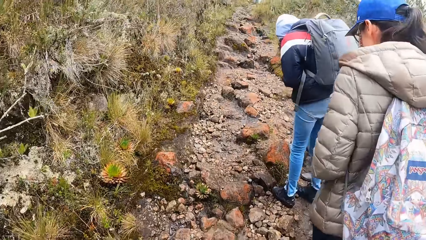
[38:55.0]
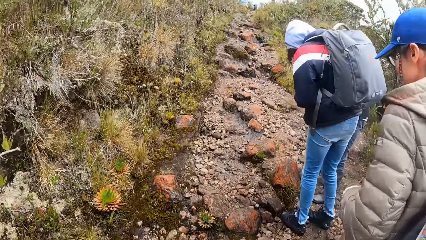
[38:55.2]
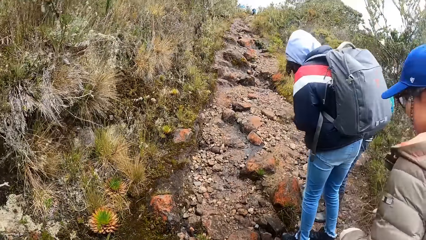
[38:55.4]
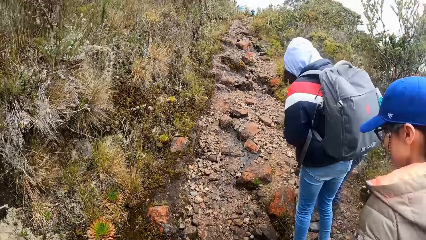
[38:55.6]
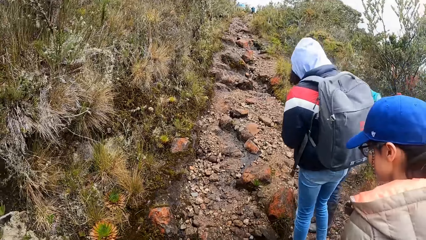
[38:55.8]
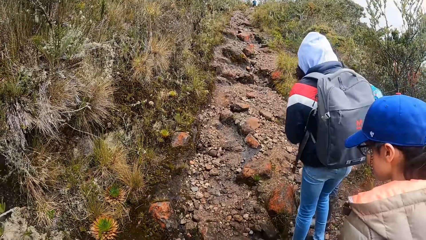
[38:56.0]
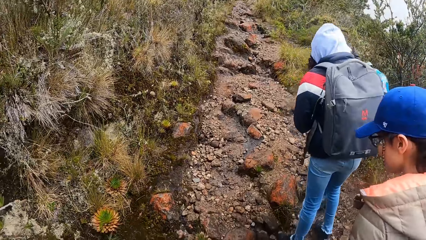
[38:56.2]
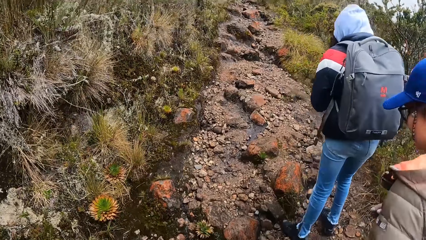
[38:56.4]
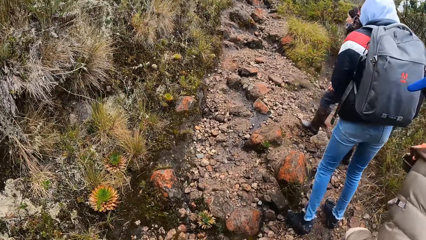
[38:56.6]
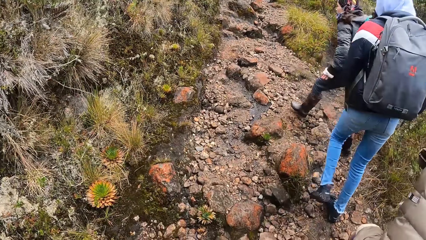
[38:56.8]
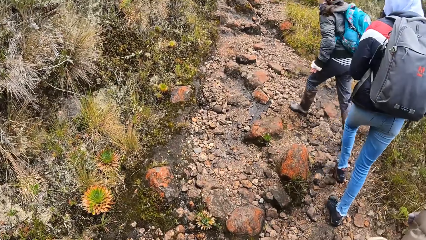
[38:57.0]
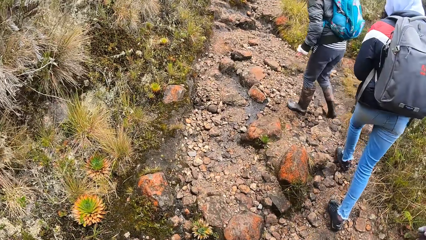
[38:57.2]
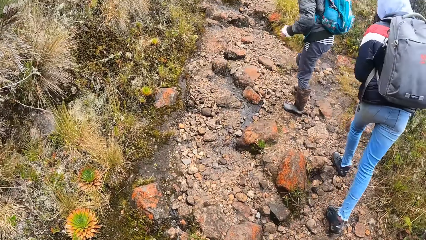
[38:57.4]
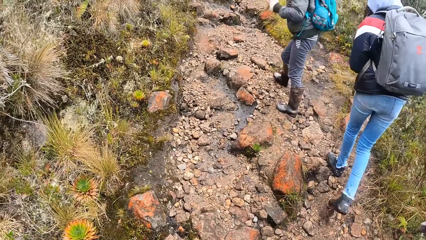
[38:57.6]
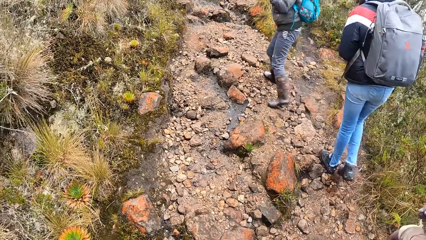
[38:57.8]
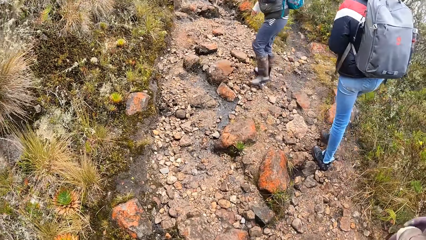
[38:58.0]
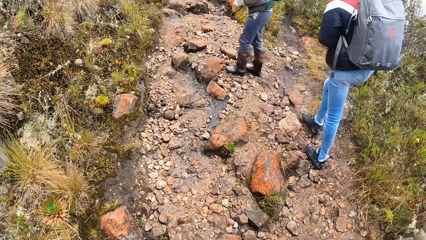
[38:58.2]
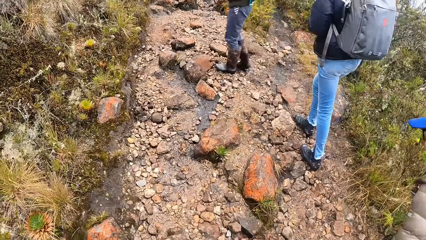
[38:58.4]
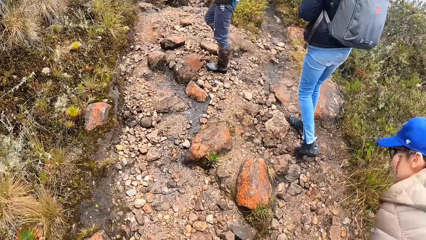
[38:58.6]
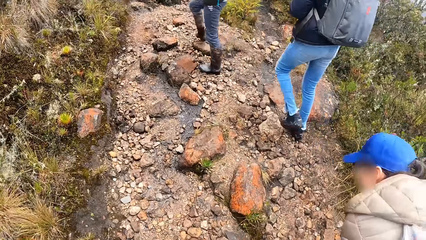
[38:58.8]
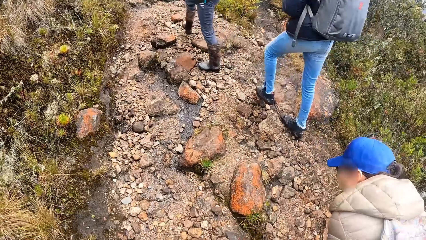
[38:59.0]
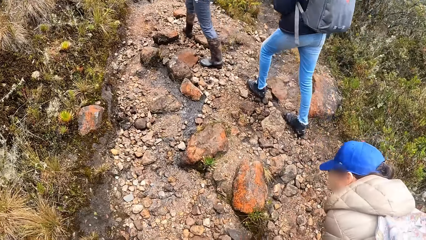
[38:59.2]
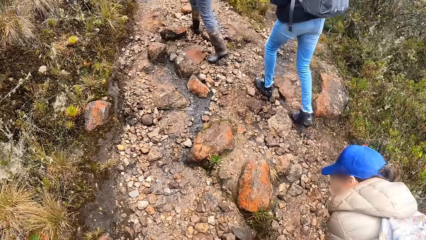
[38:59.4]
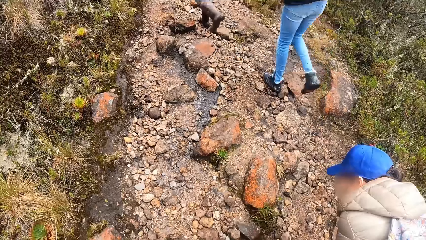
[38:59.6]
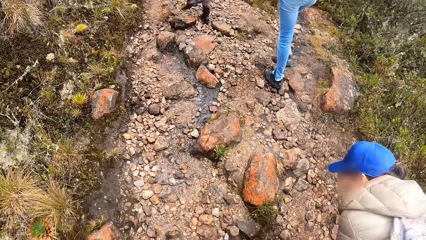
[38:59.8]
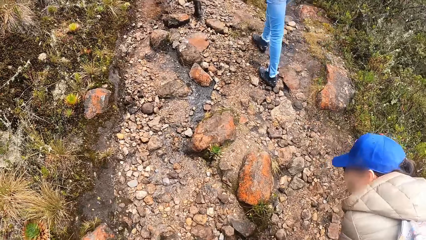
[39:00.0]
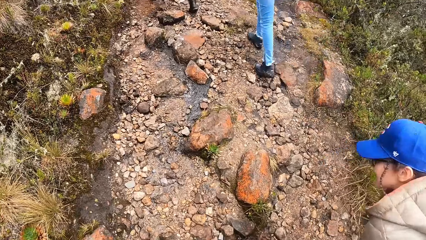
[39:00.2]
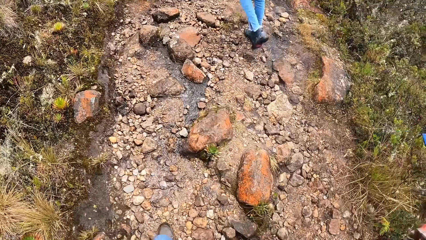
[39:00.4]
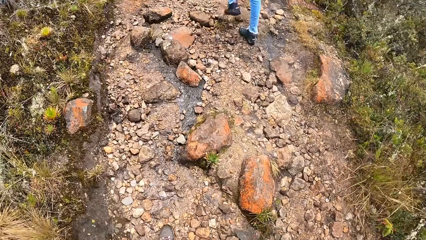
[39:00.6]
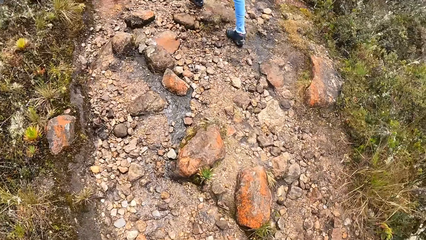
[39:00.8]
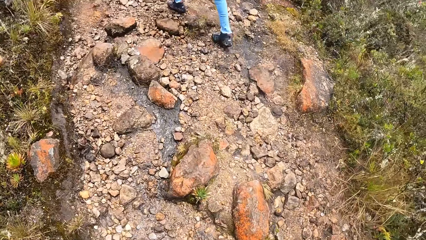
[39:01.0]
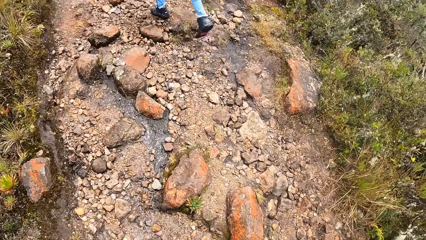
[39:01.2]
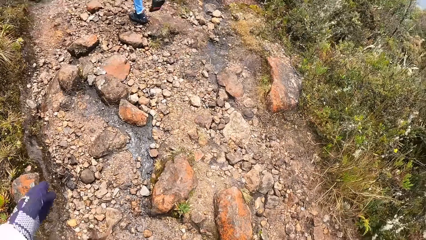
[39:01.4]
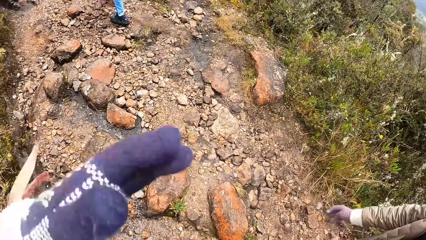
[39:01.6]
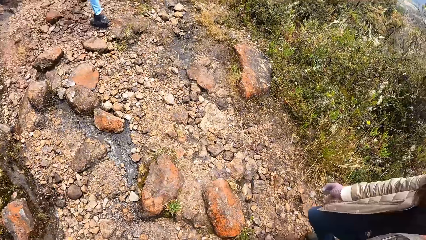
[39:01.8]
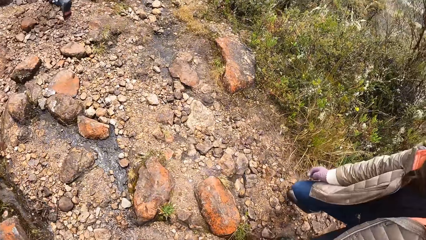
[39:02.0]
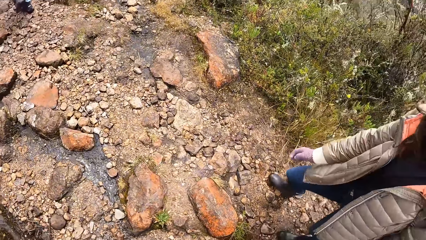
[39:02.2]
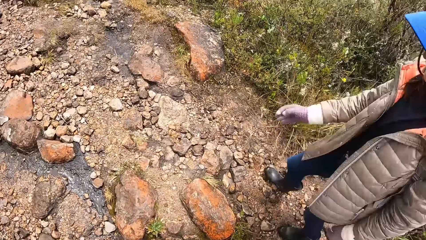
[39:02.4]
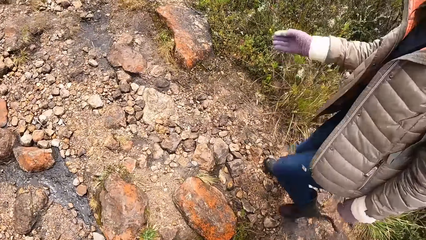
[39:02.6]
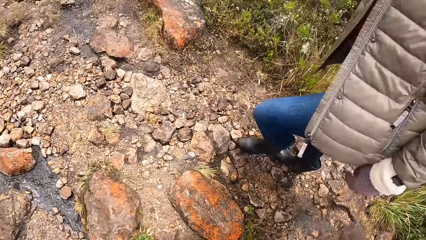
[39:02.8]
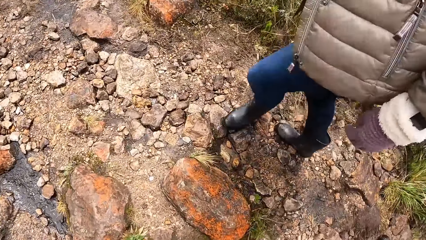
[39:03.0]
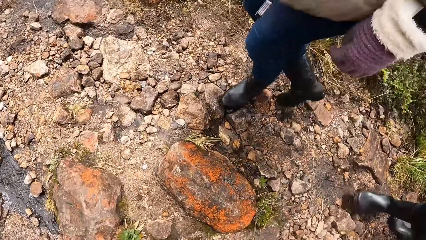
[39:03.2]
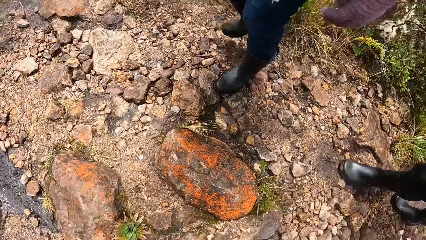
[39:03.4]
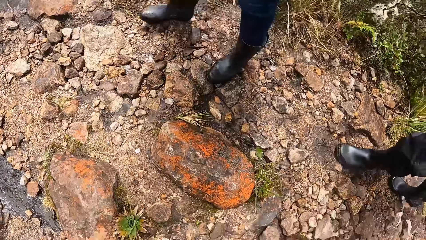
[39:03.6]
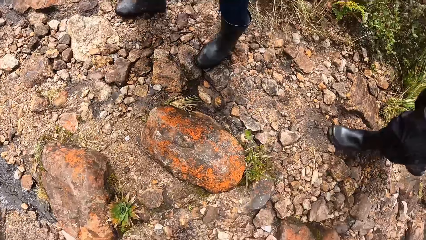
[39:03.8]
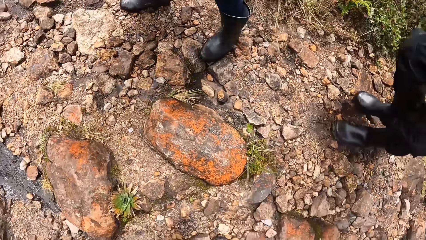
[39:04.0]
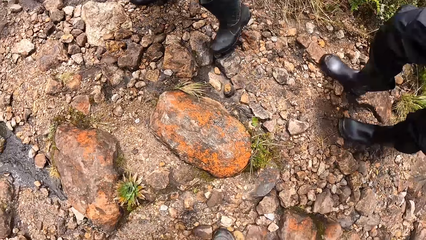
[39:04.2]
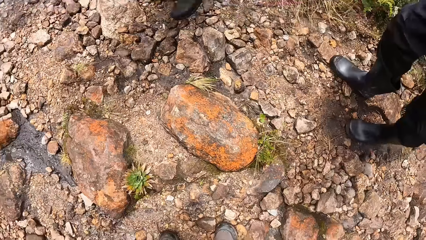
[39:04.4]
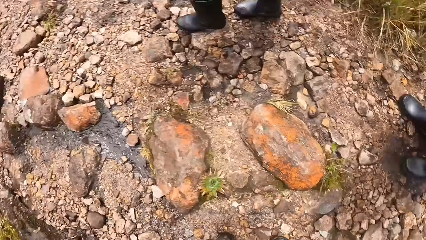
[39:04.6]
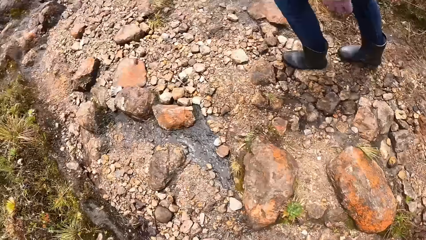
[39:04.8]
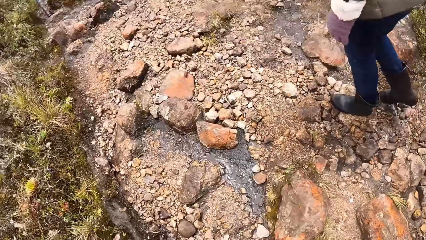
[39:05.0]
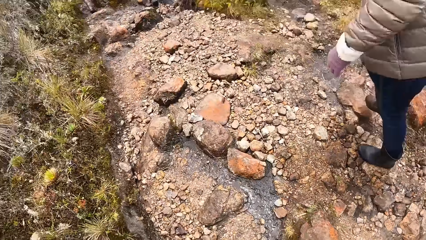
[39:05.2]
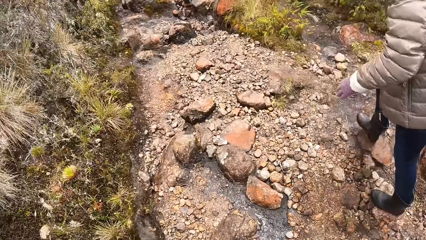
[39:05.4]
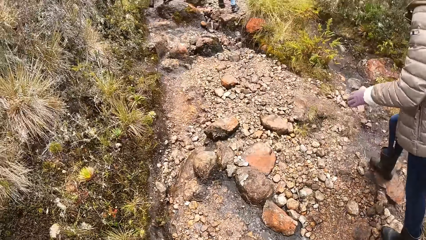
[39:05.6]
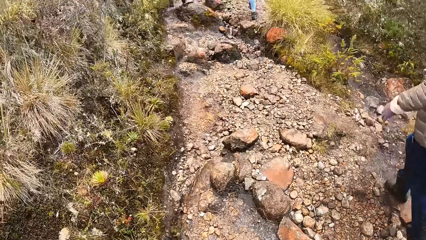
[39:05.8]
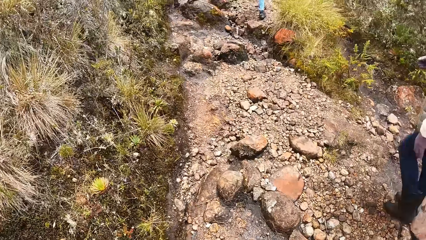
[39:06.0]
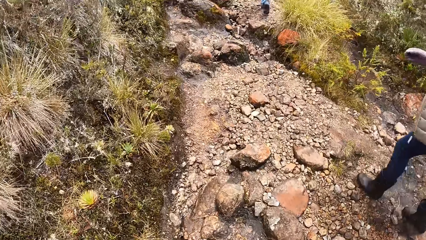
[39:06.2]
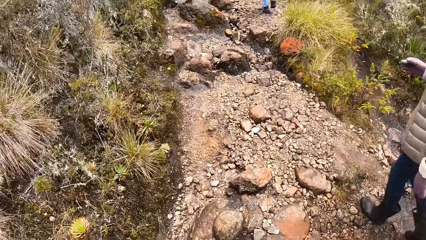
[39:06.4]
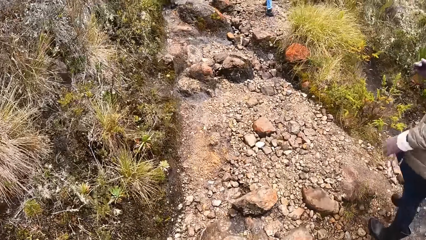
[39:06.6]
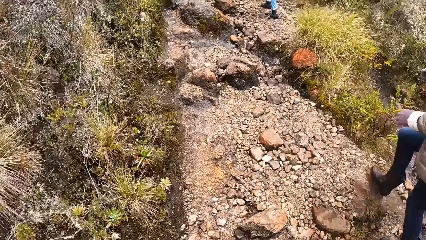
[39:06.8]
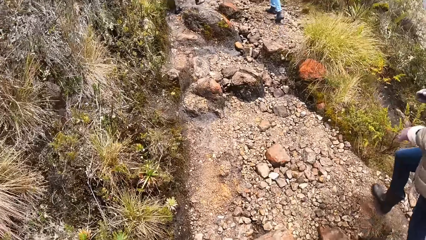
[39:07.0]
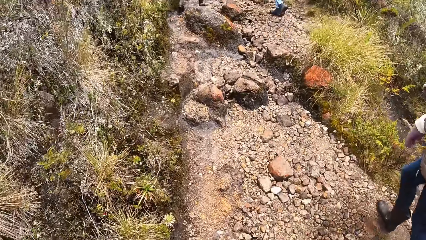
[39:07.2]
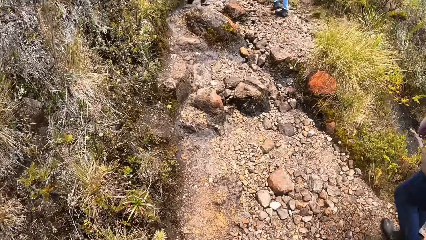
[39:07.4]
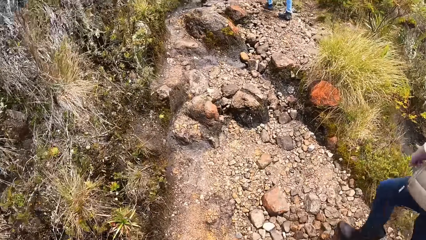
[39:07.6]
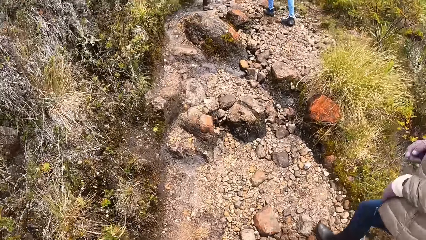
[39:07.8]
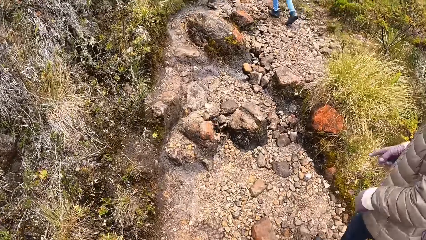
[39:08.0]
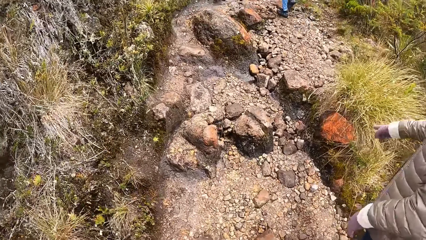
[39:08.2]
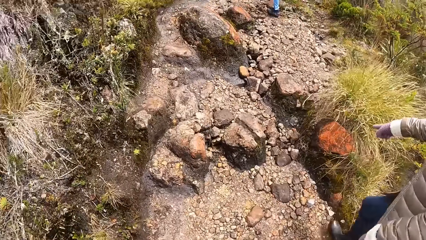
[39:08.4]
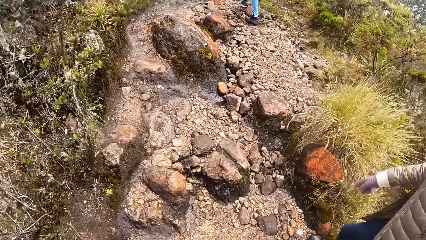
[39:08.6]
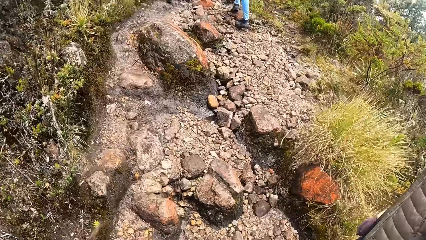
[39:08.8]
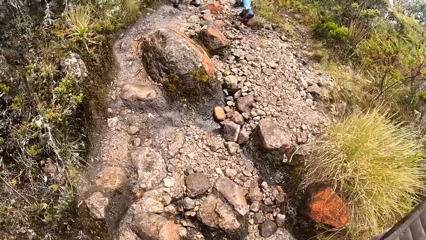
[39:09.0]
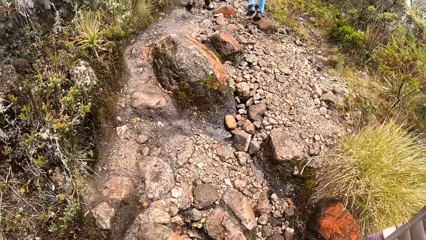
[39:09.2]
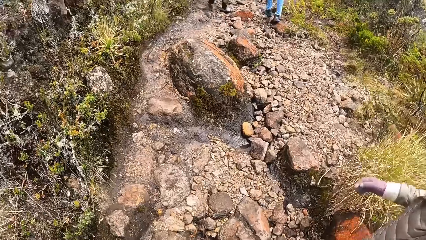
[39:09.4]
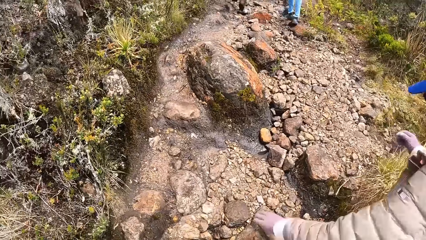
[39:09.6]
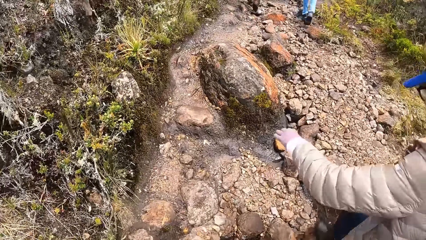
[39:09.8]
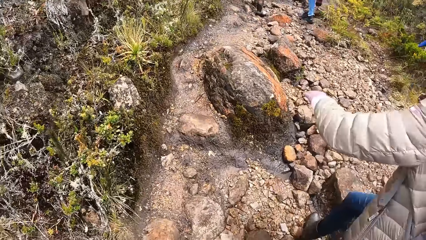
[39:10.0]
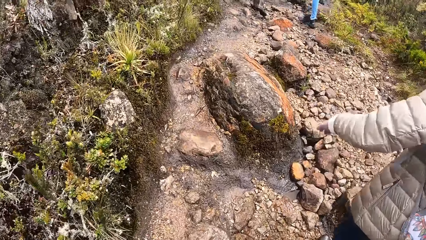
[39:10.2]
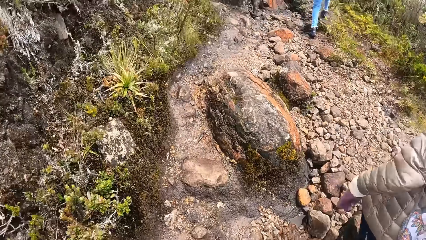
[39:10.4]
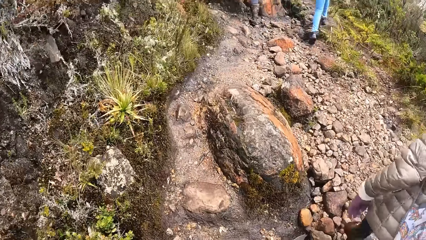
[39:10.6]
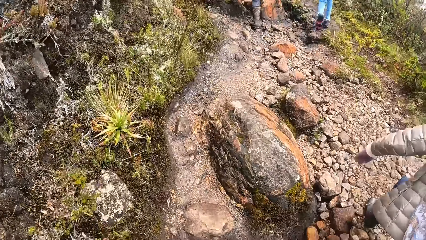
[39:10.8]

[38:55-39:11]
The camera wearer stands, looks around and walks.
